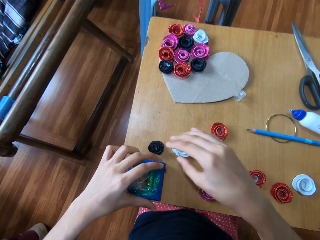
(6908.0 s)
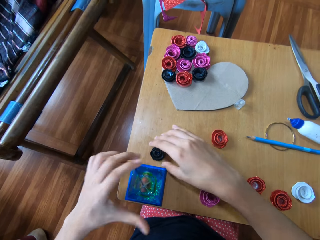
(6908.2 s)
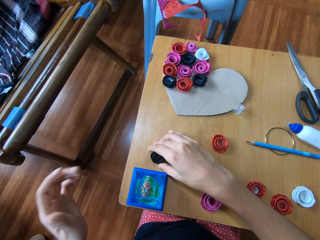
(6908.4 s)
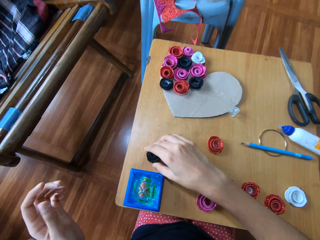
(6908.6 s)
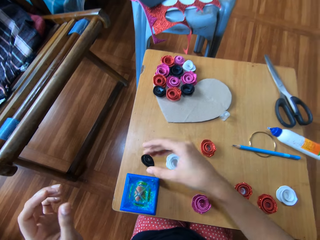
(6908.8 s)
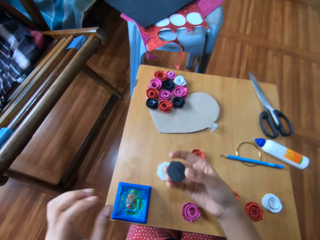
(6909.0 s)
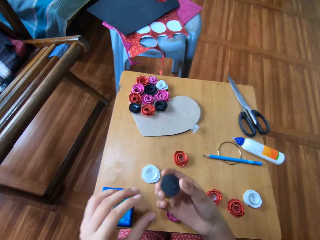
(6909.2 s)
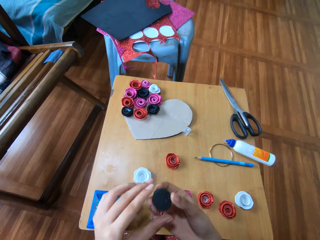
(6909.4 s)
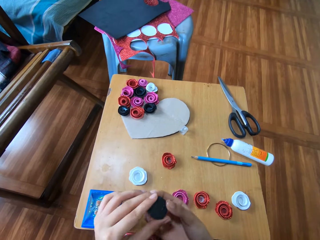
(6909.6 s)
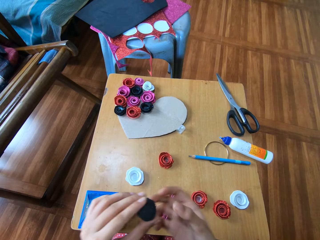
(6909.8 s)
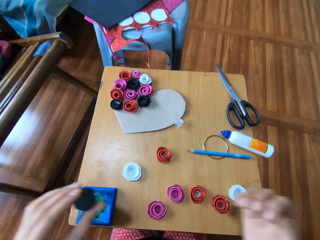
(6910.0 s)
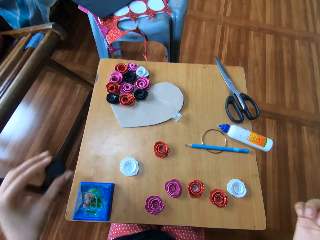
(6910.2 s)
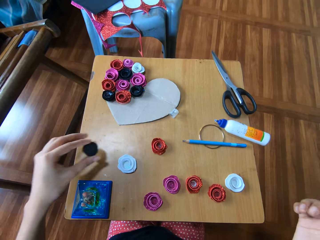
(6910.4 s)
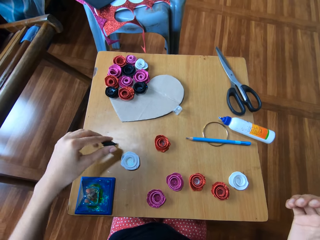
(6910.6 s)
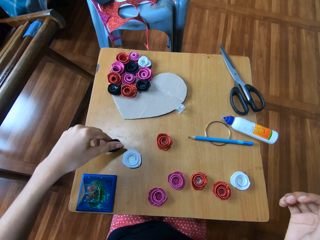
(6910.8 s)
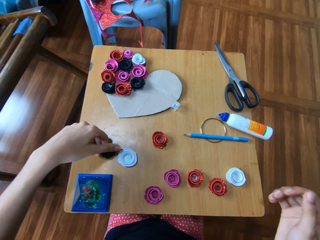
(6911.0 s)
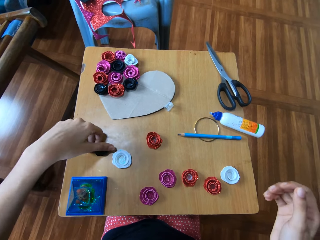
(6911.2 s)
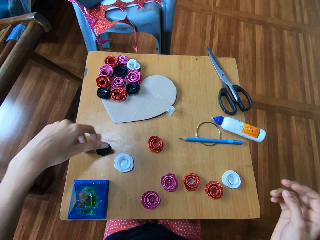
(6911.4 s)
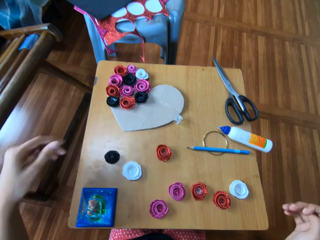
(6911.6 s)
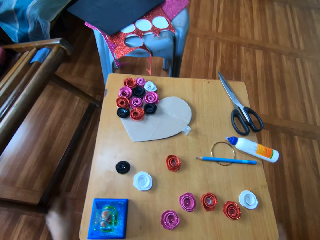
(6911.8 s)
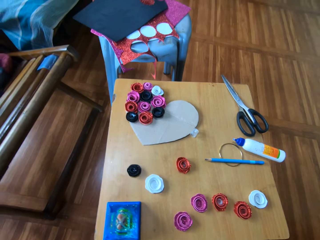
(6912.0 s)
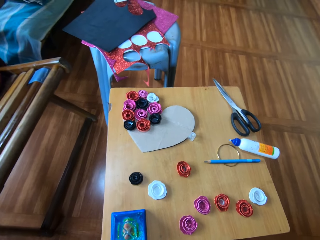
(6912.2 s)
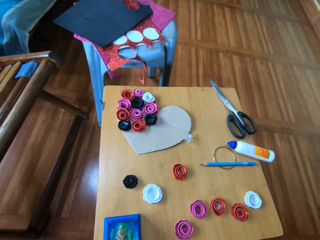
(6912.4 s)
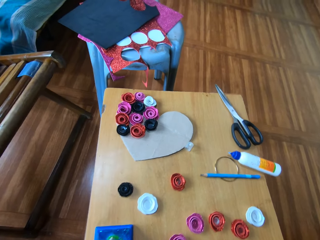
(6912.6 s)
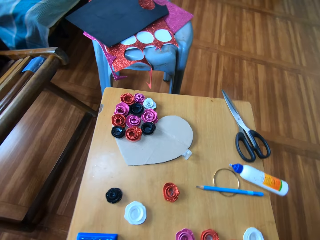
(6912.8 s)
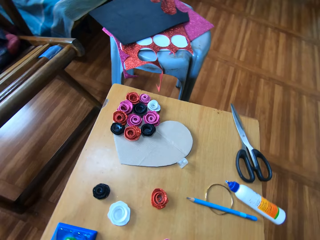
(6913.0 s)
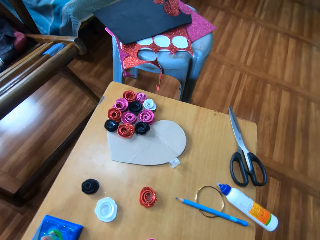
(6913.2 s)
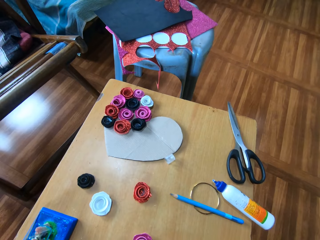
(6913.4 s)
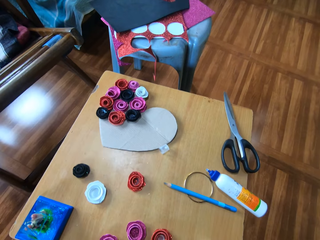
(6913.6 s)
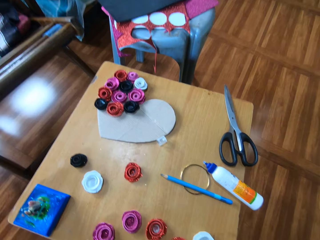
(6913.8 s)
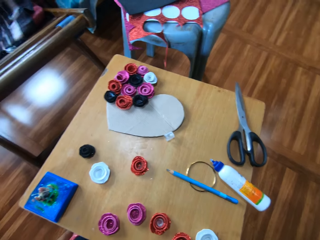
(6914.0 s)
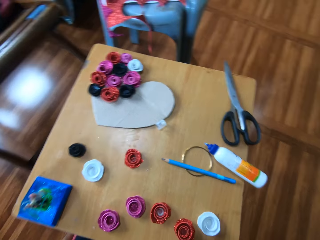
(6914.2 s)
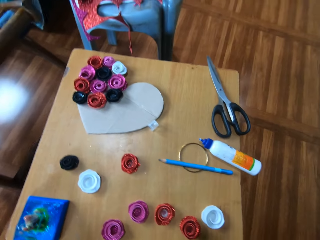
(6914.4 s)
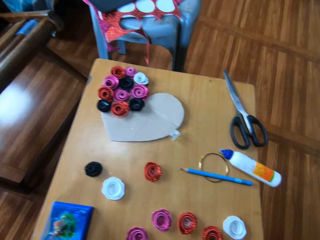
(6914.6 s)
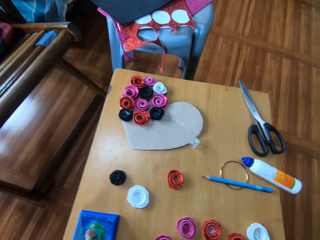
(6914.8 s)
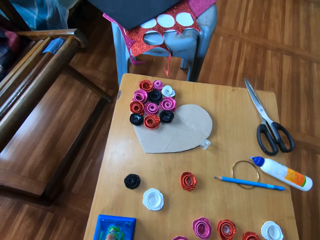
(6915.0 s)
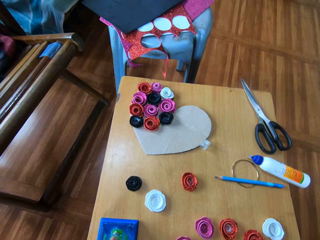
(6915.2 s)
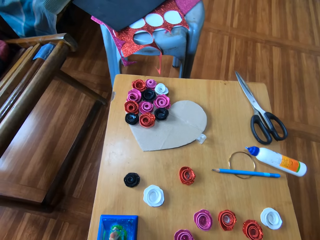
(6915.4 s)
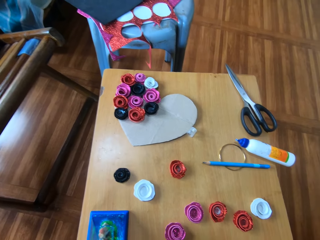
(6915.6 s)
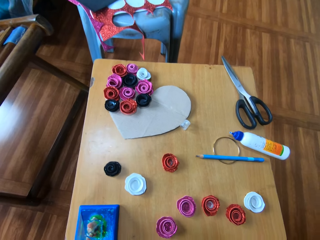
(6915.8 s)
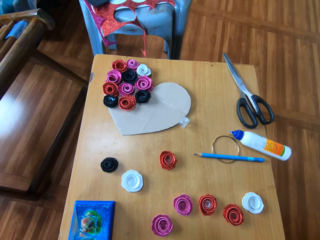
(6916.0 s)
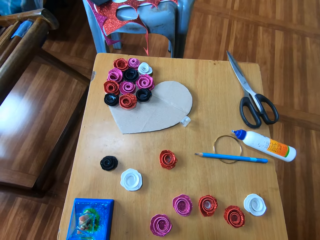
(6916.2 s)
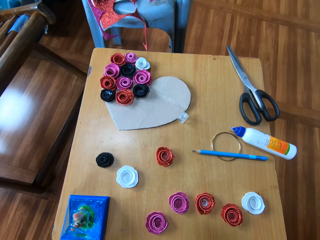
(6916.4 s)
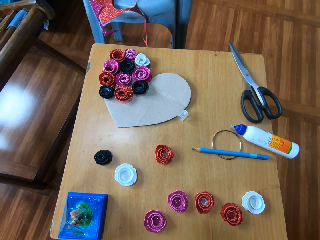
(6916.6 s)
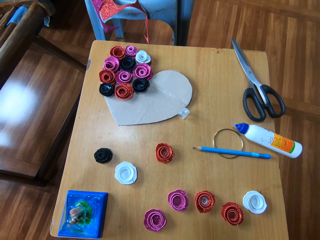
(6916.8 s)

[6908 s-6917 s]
The camera wearer places the pyramidal structure on the wooden table with her left hand. She picks up the flower-like black glitter paper or decoration paper from the wooden table with her right hand. She passes the decoration paper to the left hand. She places the flower-like black glitter paper on the wooden table with her left hand.

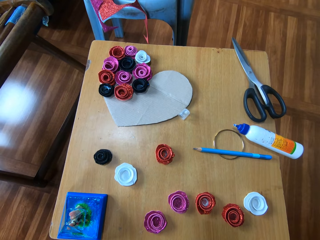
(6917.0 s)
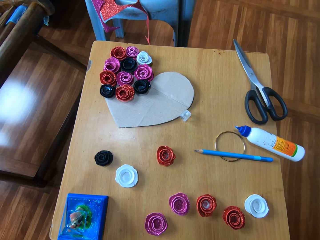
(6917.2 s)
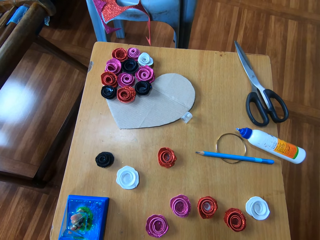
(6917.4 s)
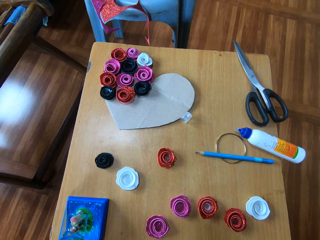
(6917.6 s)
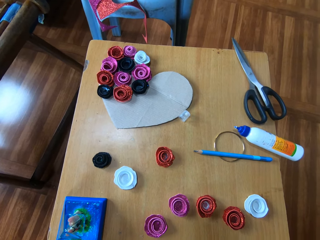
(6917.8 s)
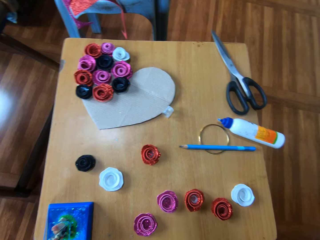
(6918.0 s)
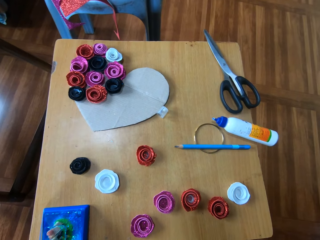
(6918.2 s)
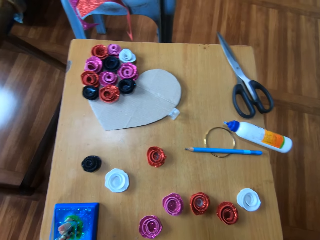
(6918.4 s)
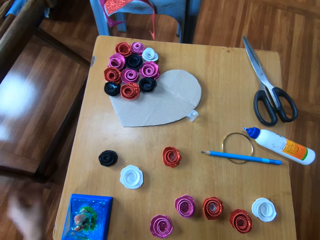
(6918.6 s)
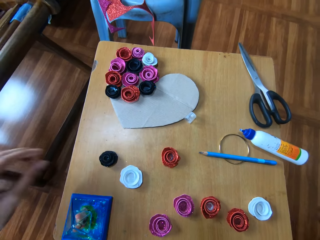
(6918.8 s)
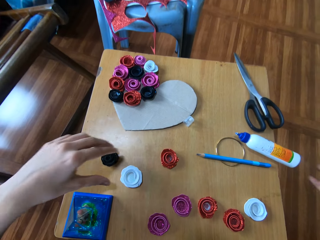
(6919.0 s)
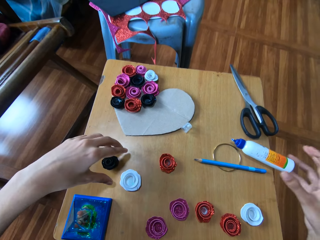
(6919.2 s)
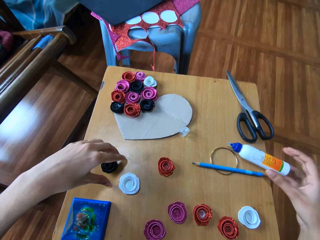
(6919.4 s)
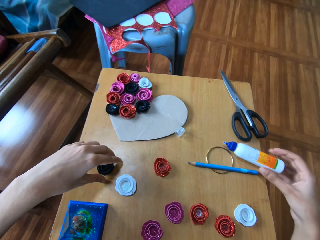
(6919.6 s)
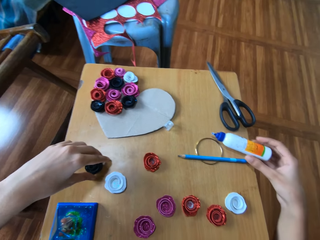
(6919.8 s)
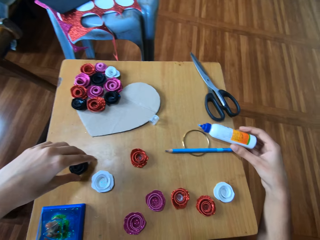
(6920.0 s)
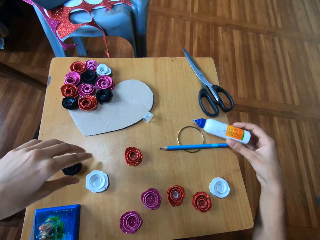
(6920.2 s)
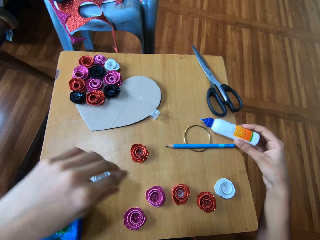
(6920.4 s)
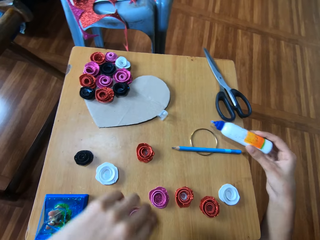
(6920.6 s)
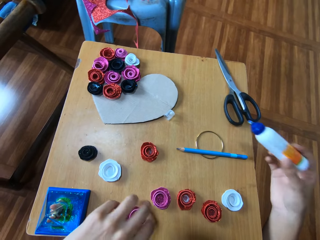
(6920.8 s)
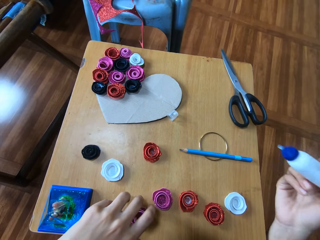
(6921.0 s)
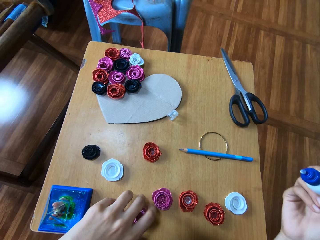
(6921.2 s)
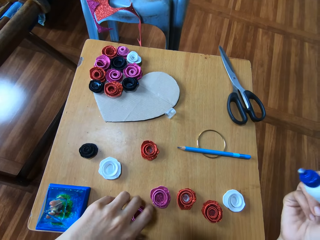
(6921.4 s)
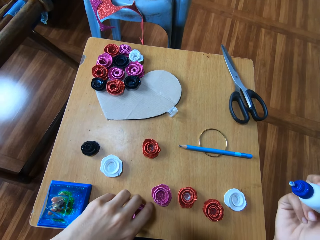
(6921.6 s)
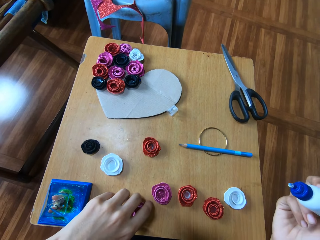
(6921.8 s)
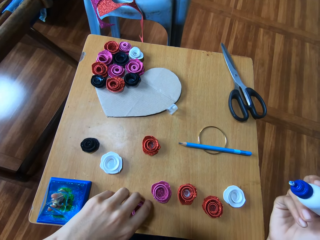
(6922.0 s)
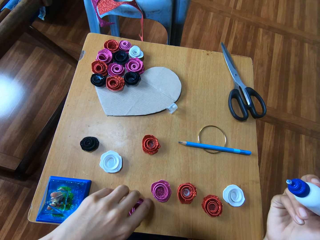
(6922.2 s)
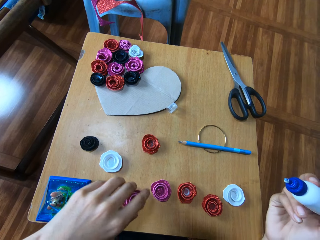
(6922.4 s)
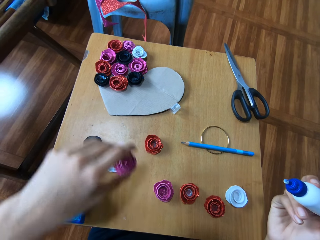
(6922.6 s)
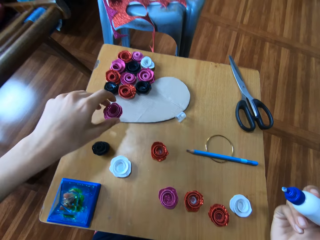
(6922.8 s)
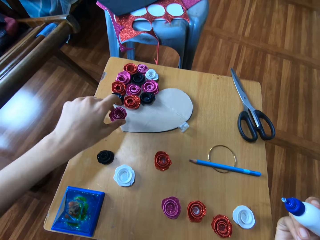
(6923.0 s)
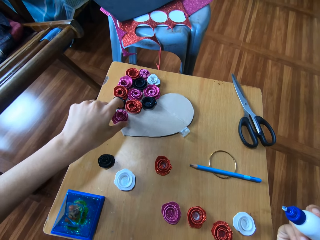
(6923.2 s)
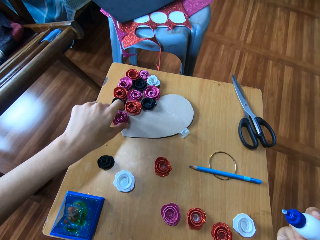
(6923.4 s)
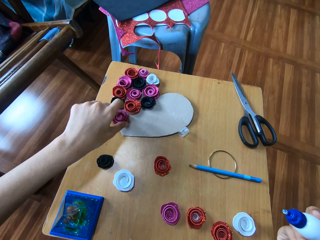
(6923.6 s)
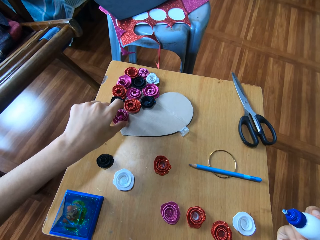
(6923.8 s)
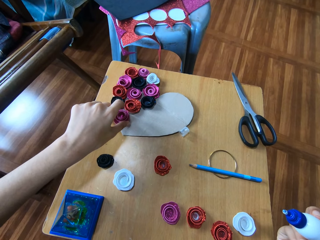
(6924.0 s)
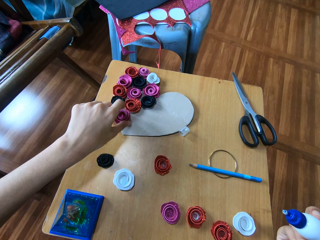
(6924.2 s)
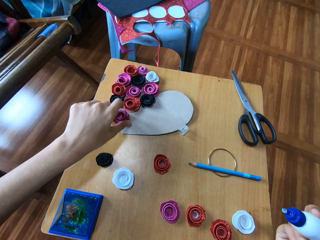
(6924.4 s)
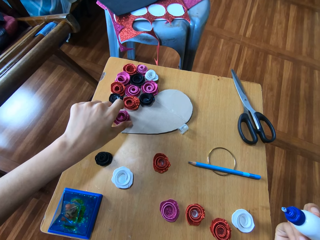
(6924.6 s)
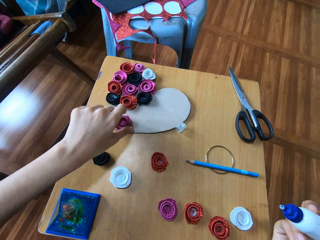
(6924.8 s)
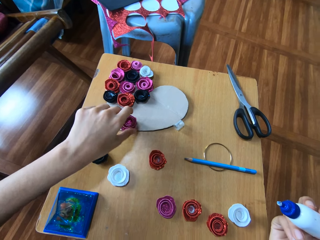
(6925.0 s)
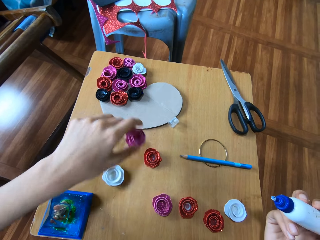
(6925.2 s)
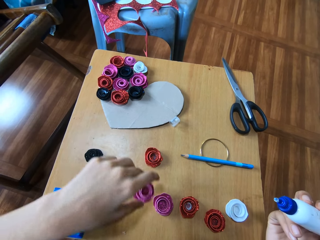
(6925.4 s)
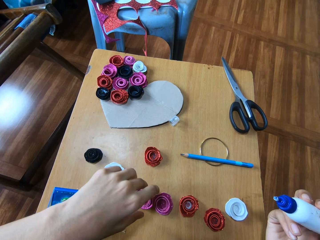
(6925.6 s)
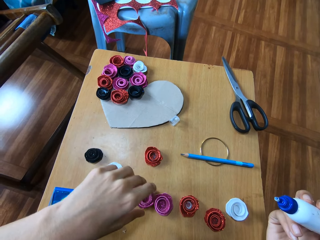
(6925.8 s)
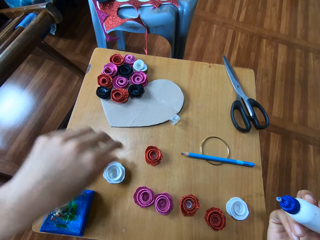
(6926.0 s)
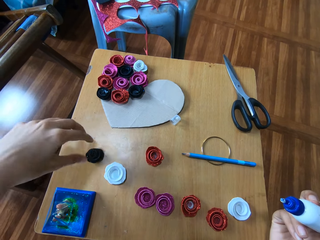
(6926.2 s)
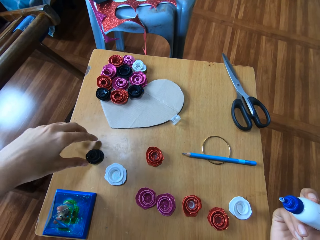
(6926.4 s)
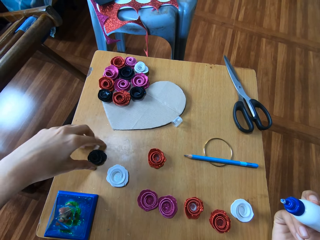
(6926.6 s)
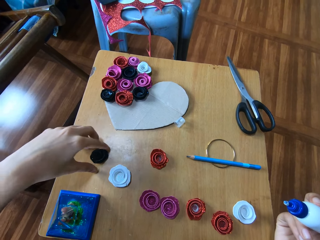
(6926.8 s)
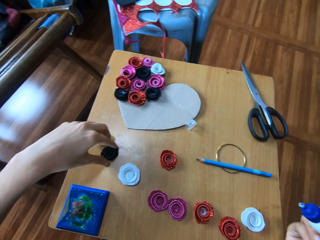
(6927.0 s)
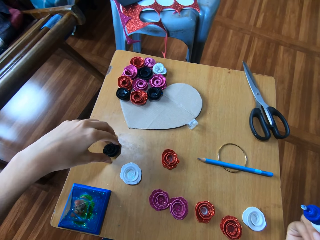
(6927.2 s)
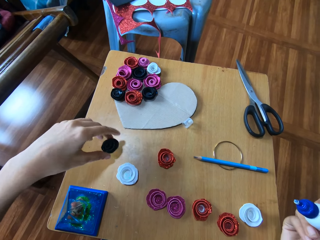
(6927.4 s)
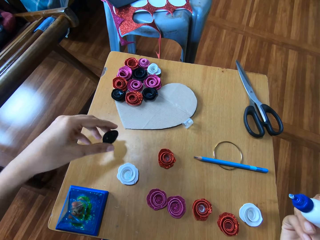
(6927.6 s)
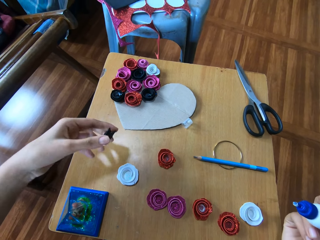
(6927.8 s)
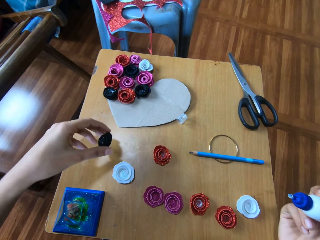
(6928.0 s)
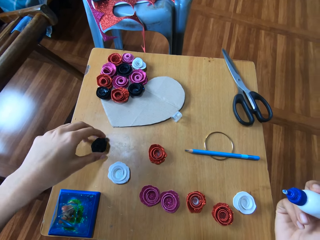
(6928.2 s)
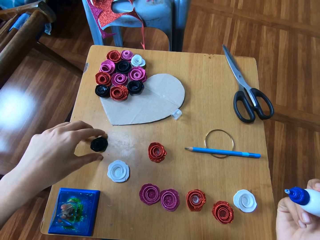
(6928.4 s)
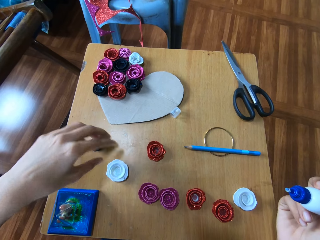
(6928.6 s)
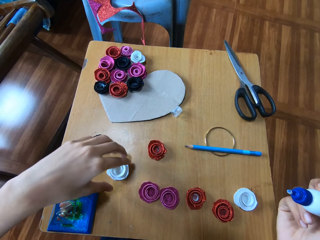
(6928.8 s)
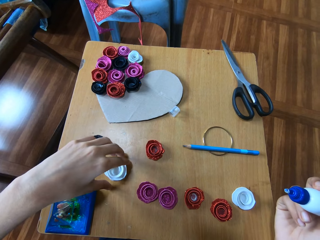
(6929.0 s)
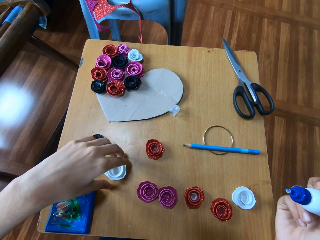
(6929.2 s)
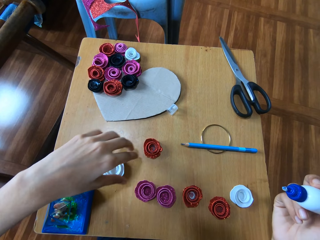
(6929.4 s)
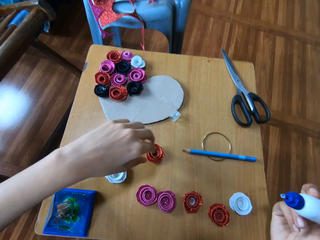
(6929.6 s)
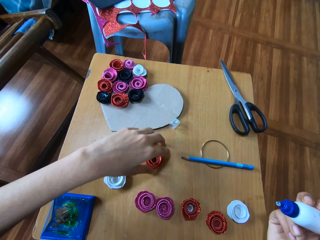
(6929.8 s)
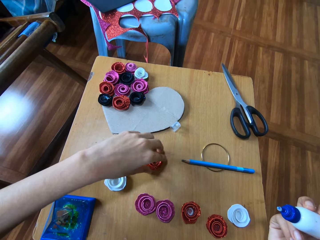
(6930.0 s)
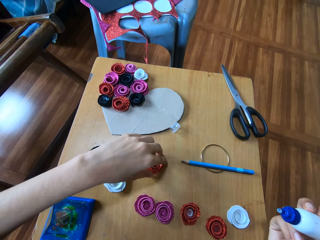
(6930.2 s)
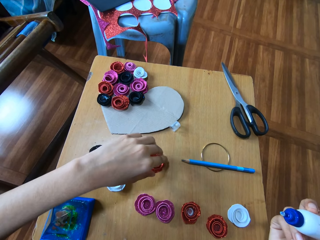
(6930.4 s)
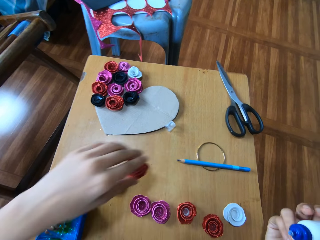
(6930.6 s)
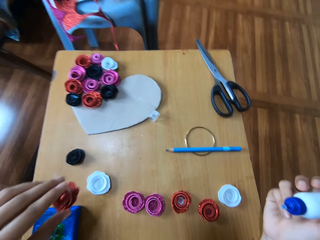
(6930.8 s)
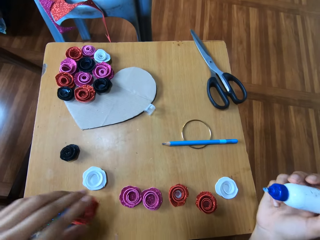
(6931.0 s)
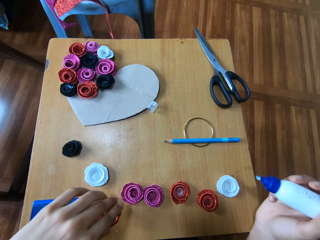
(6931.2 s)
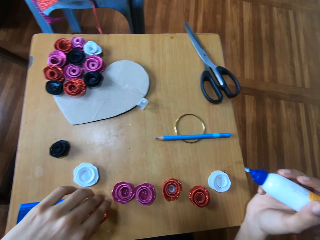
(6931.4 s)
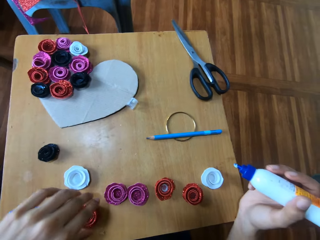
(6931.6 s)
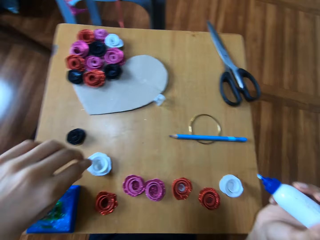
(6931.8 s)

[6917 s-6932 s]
The camera wearer touches the glue tube. She picks up the glue with her right hand. She touches the flower-like black glitter paper on the wooden table with her left hand. She holds the glue in her right hand. She picks up a flower-like purple glitter paper from the wooden table. She places the flower-like purple glitter paper on another paper on the wooden table with her left hand. She reverts the flower-like purple glitter paper to its previous position. She arranges the paper flower ribbon. She picks up the flower-like black glitter paper from the wooden table. She drops the flower-like black glitter paper on the wooden table. She touches the flower-like white glitter paper on the wooden table. She picks up the flower-like red glitter paper from the wooden table.
